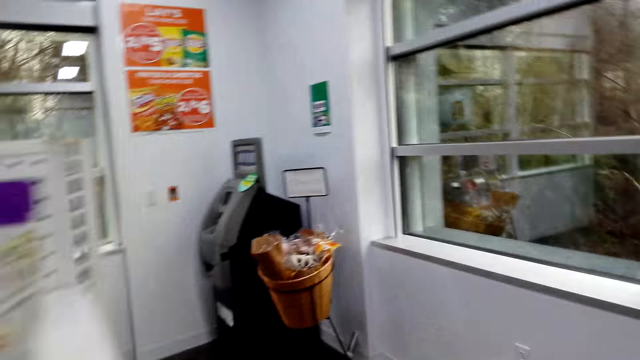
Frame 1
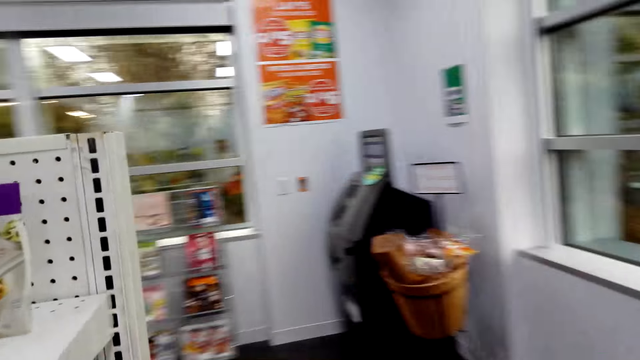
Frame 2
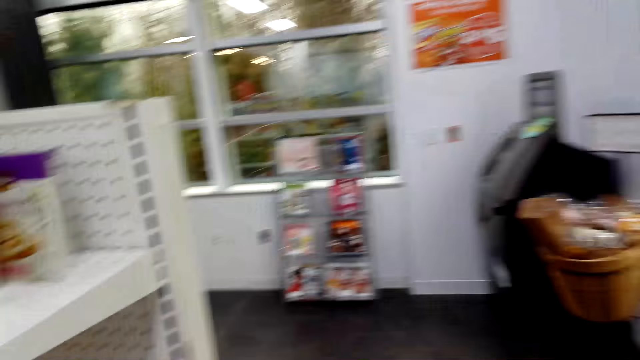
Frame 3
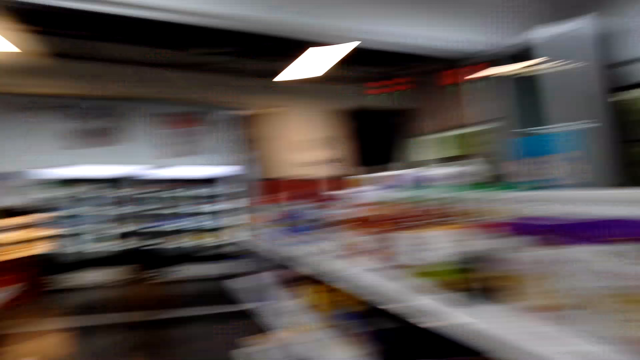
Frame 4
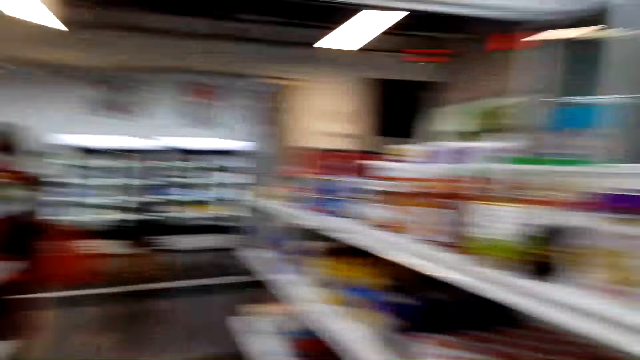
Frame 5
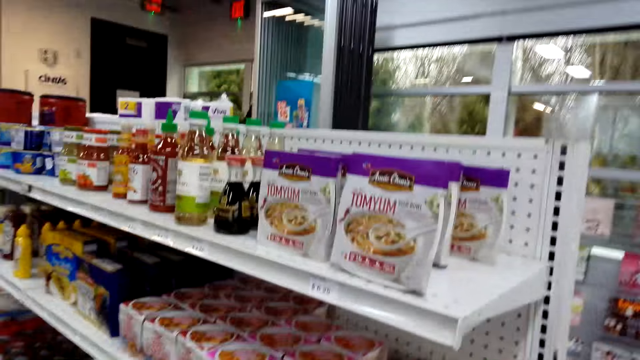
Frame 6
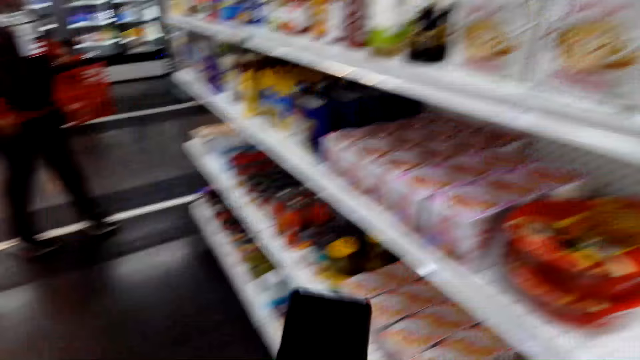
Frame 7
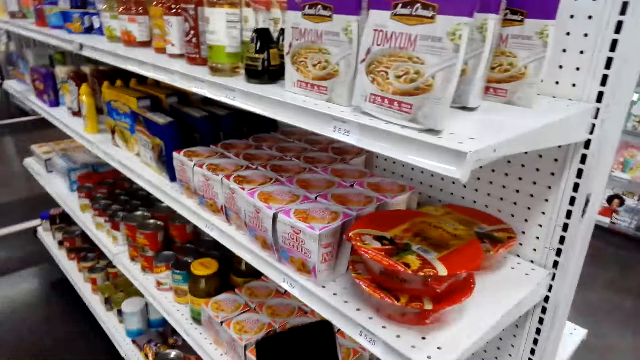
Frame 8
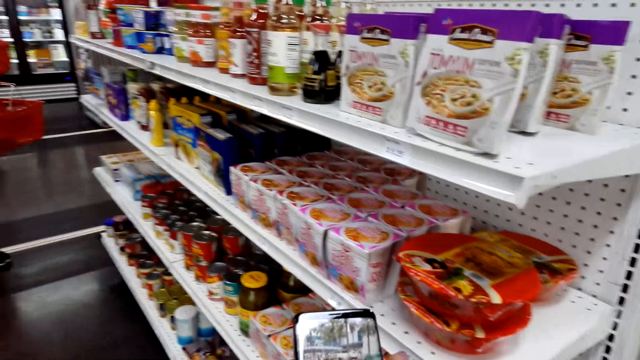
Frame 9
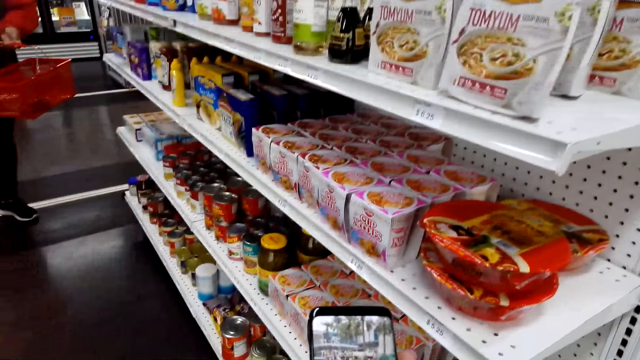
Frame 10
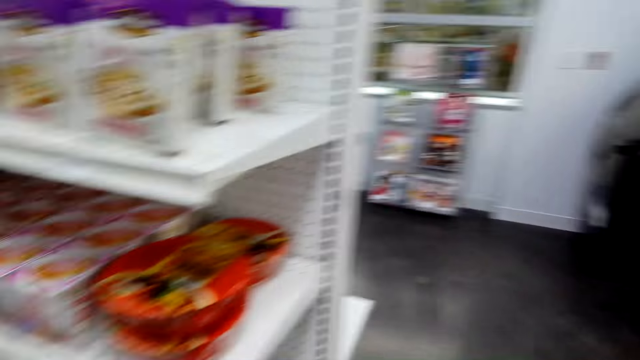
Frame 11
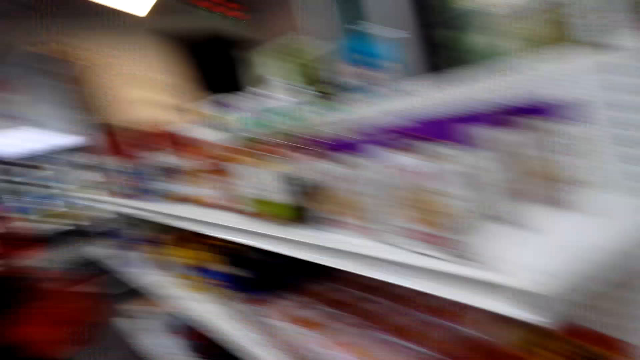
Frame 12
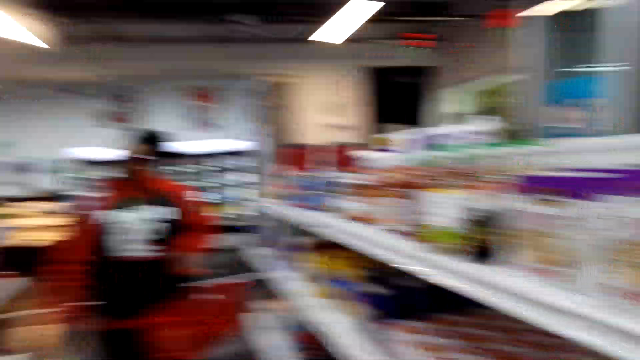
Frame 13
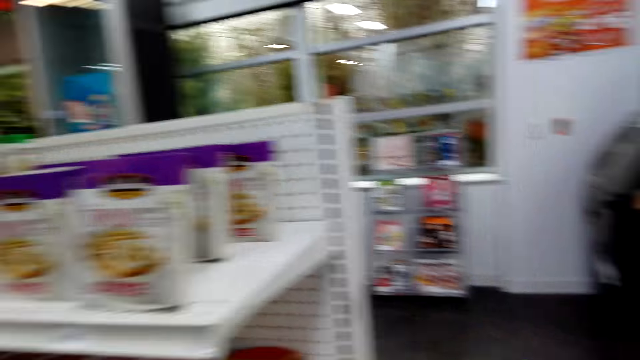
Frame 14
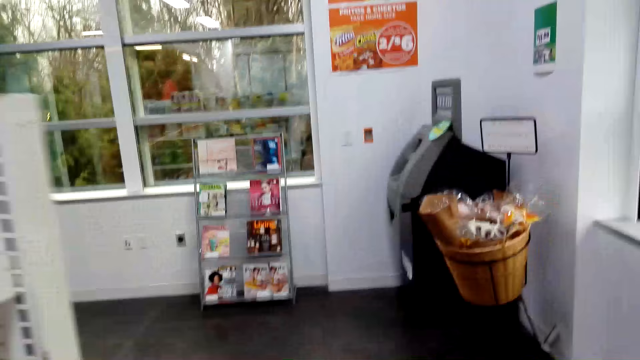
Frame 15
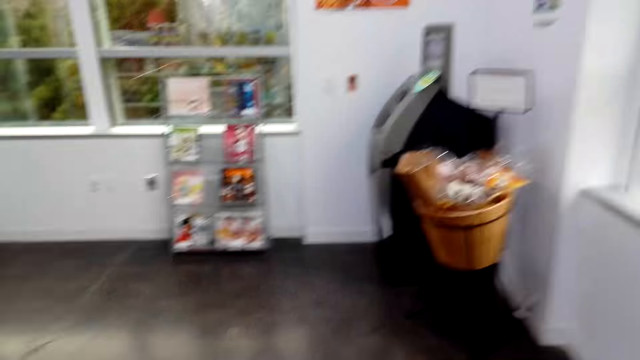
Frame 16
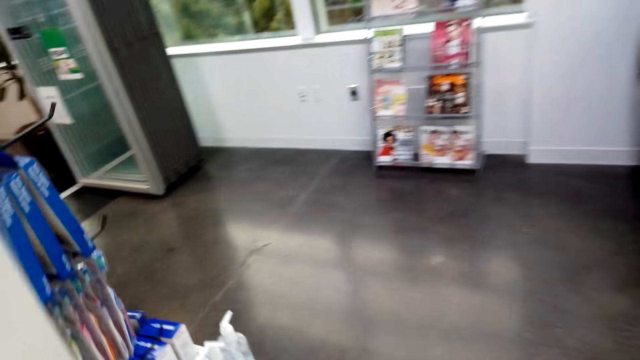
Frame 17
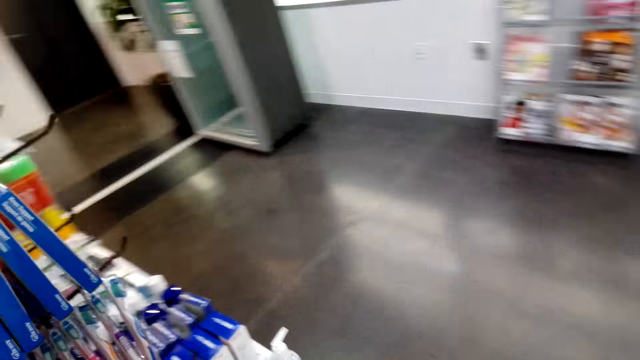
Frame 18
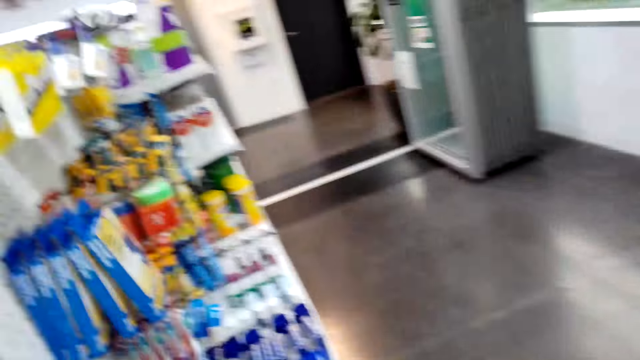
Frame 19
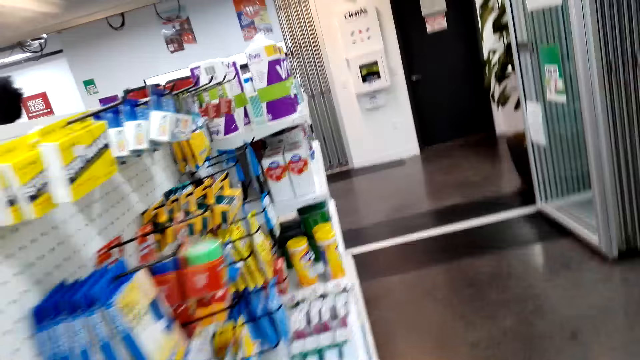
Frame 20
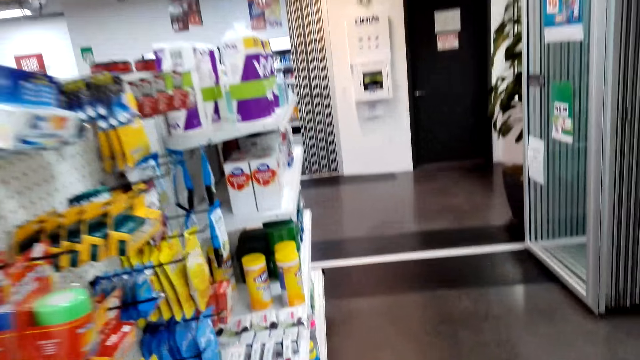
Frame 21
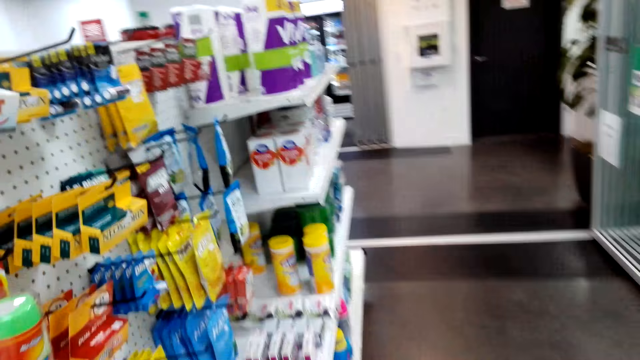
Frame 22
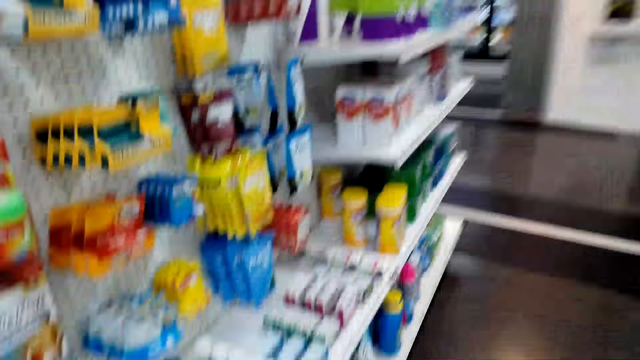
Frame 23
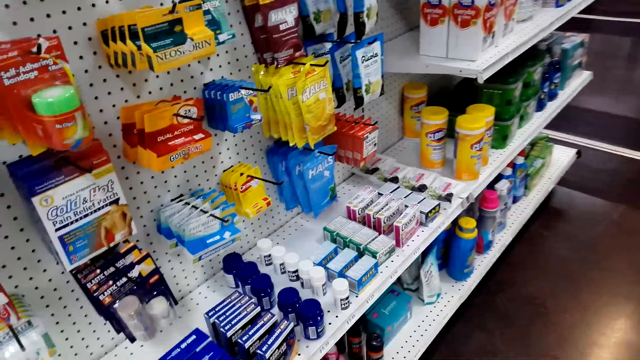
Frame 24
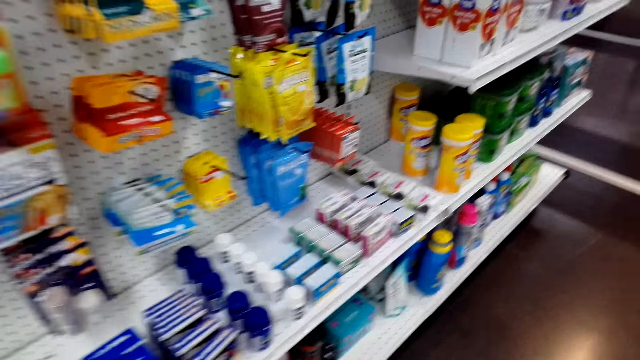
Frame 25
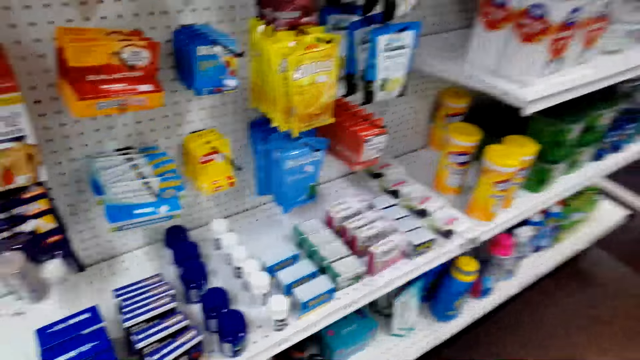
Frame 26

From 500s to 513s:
The camera wearer looks around and talks to a woman. The woman walks towards the rack. The camera wearer operates their phone. They talk to the woman. They look around and walk towards another side of the rack. They inspect the items in the rack.

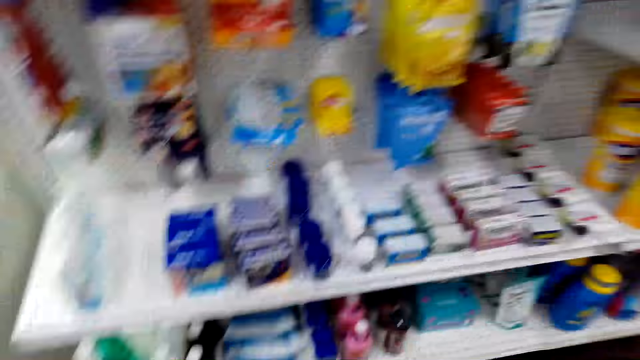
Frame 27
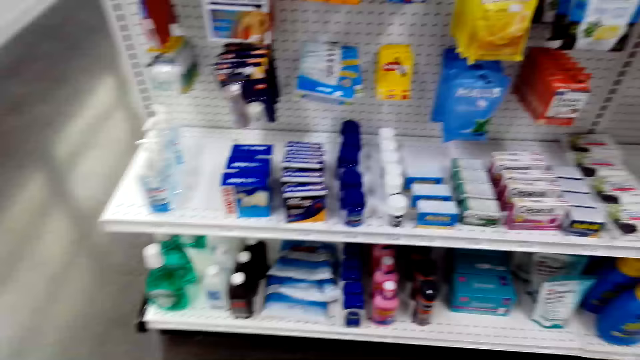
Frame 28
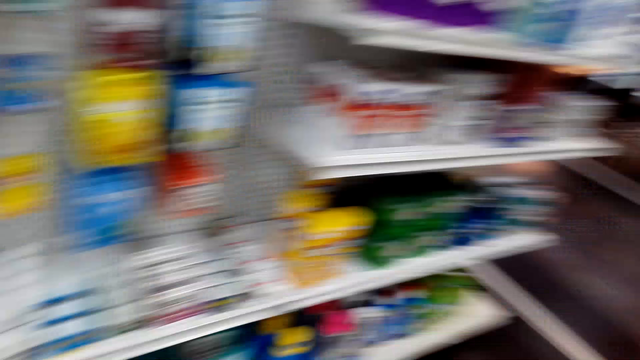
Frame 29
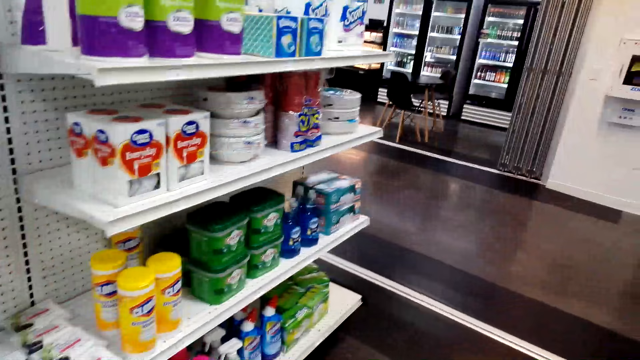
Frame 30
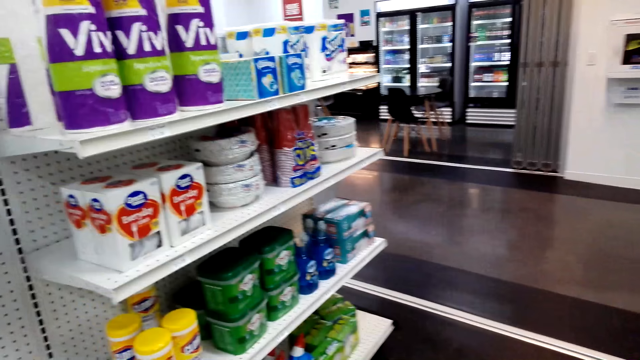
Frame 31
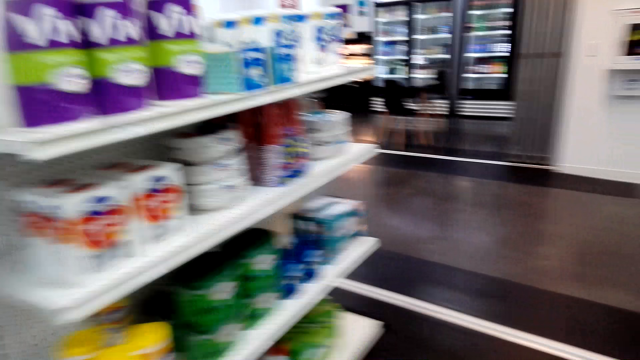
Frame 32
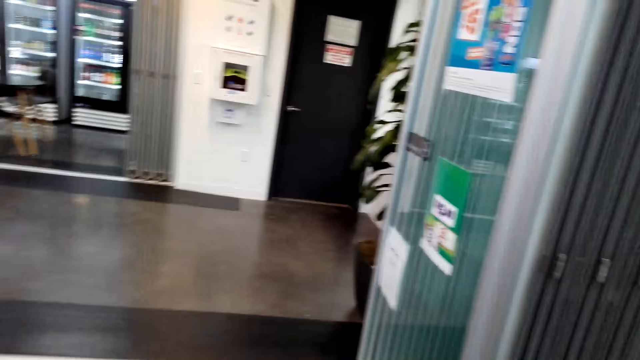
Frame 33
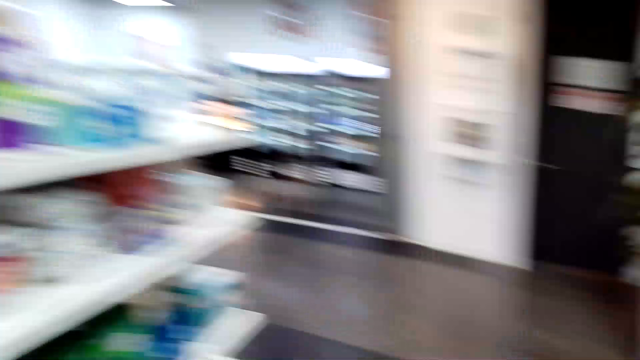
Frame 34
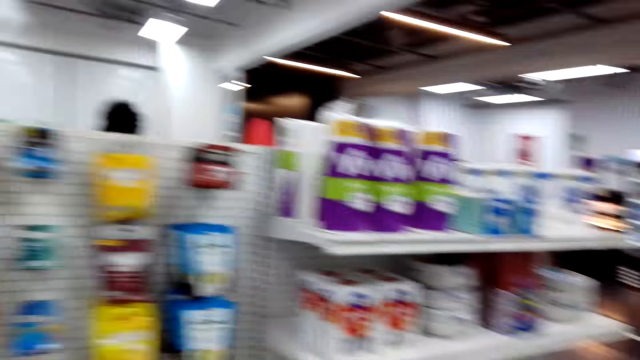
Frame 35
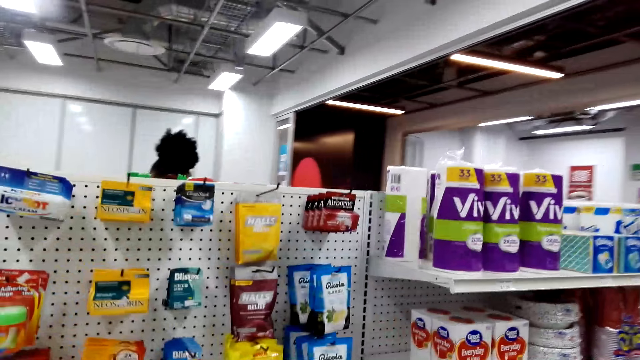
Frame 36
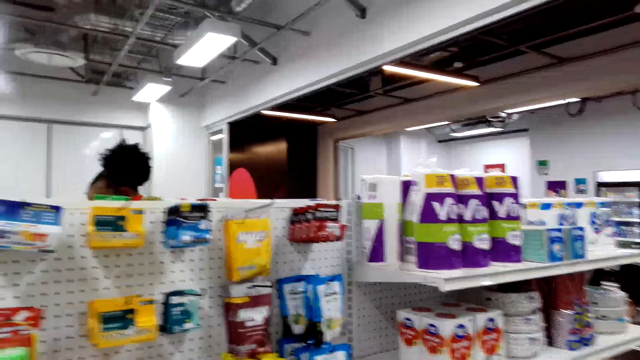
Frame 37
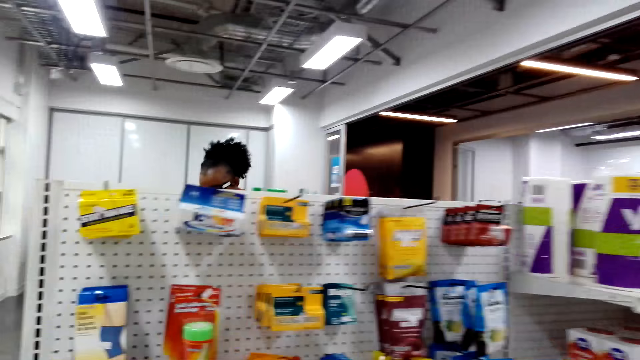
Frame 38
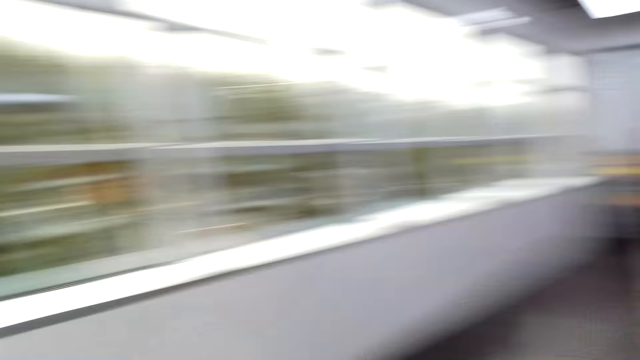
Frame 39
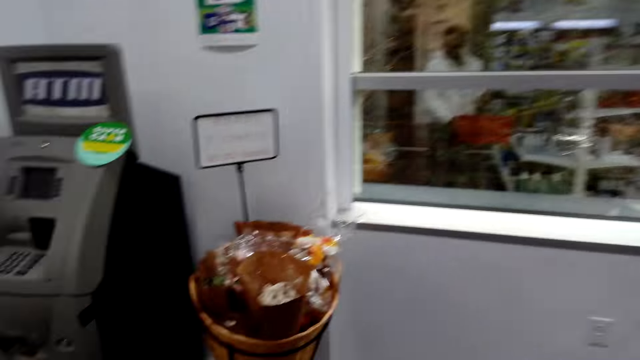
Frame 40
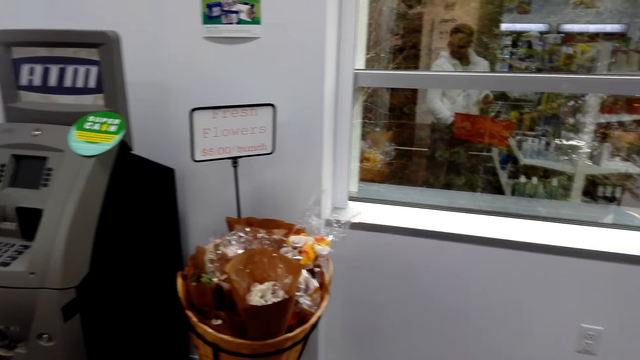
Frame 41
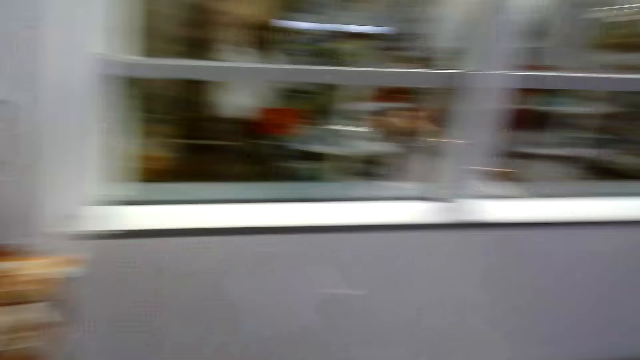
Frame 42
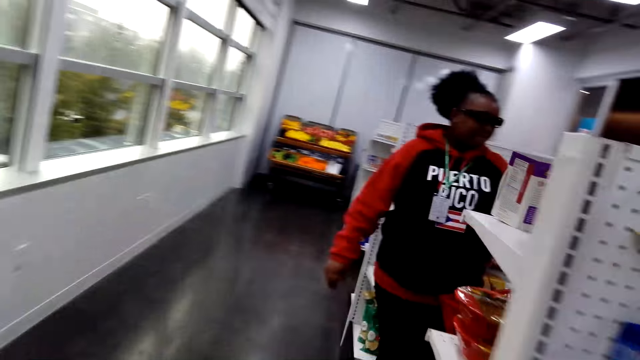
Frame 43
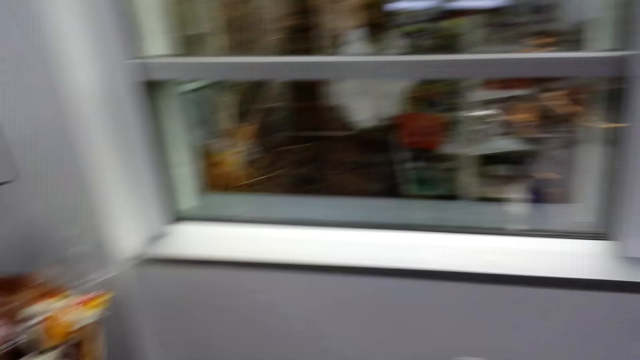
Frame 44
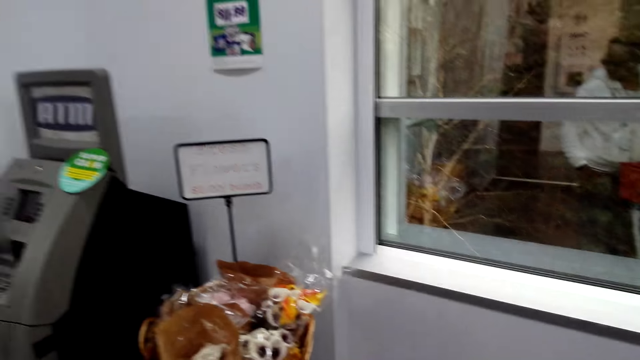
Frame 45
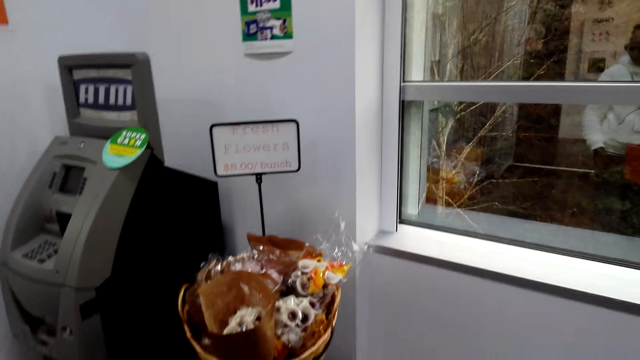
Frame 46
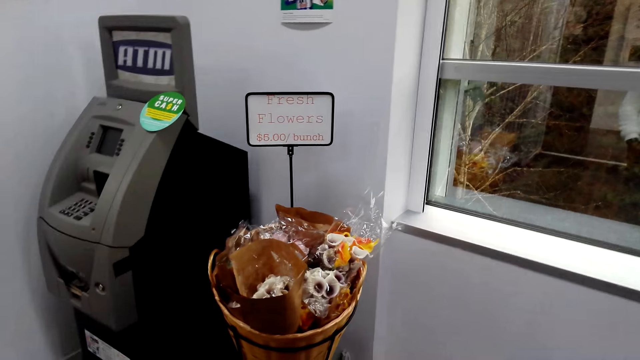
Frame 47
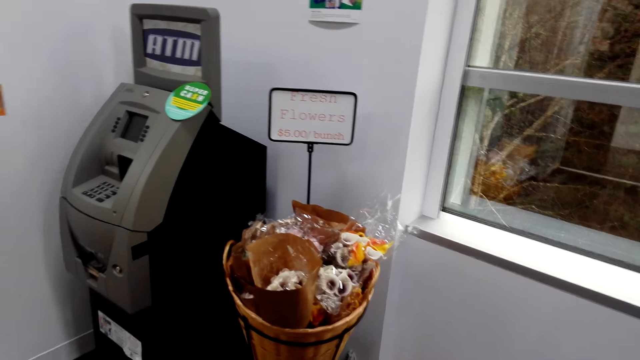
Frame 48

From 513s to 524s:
A woman talks to the camera wearer. The camera wearer looks around. They inspect the items in the rack. The woman talks to the camera wearer. The camera wearer looks around. They inspect the flowers.
